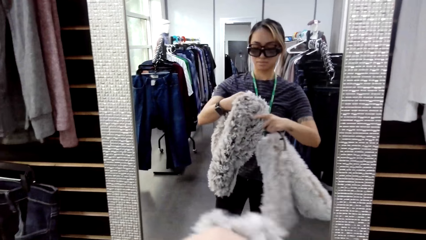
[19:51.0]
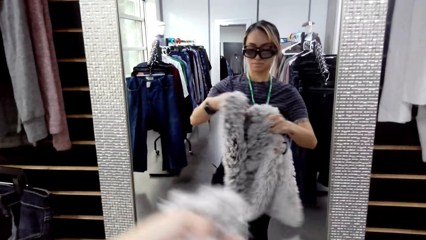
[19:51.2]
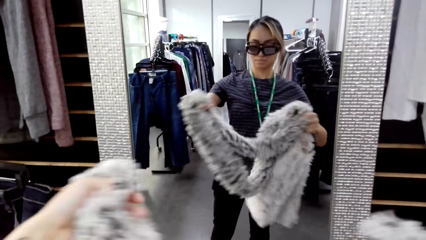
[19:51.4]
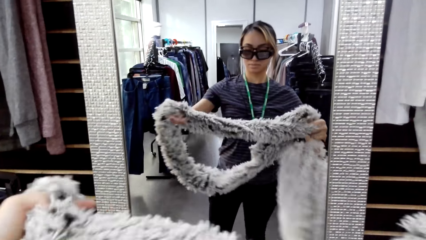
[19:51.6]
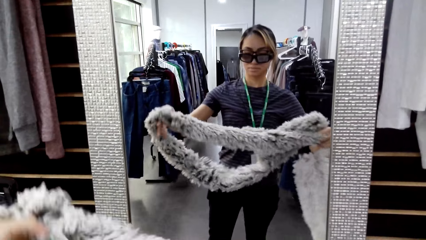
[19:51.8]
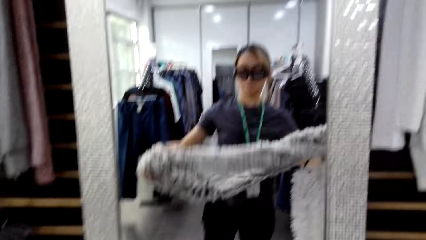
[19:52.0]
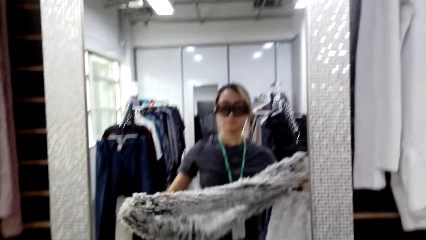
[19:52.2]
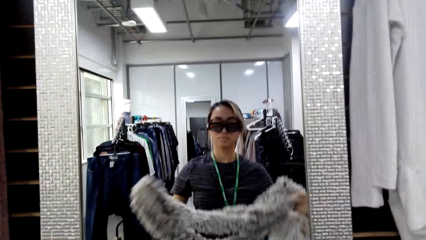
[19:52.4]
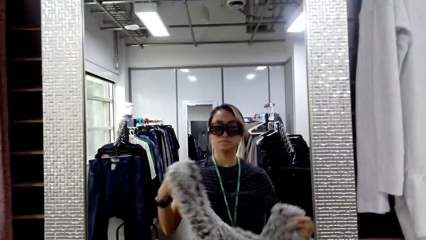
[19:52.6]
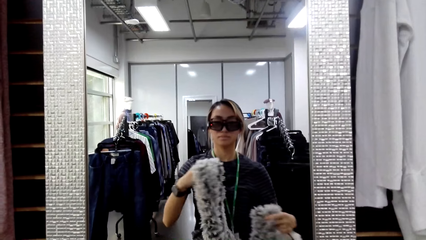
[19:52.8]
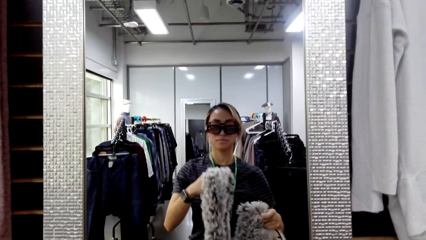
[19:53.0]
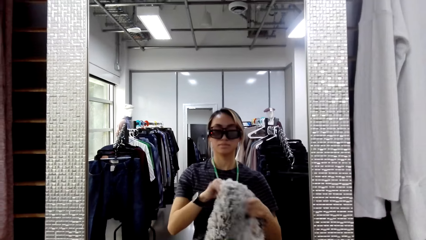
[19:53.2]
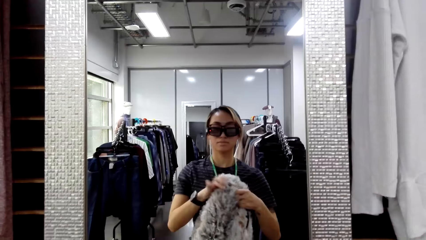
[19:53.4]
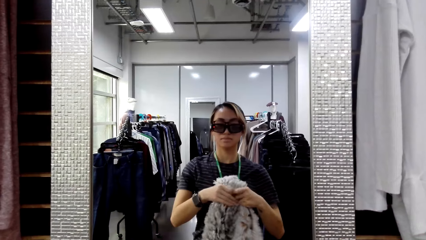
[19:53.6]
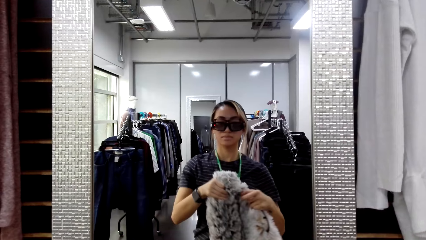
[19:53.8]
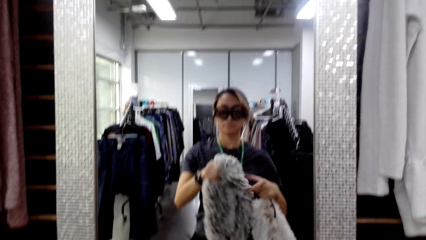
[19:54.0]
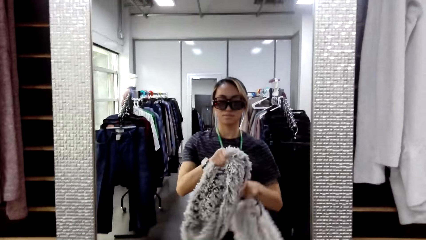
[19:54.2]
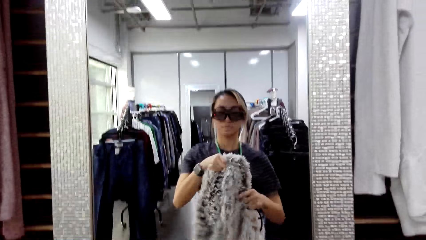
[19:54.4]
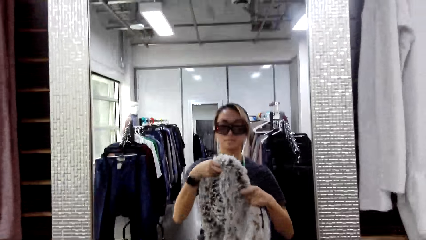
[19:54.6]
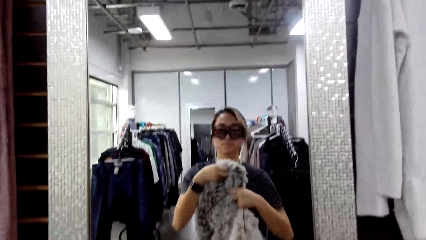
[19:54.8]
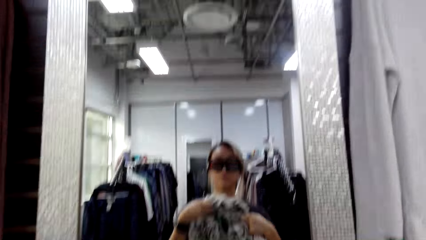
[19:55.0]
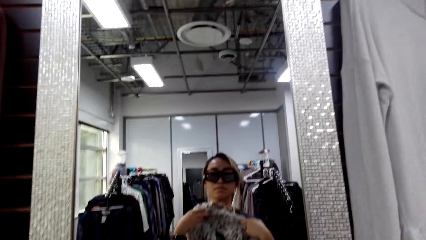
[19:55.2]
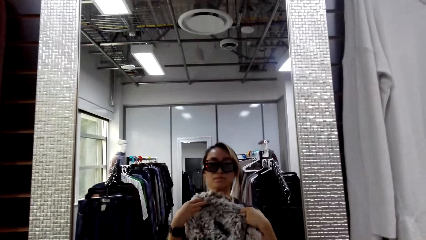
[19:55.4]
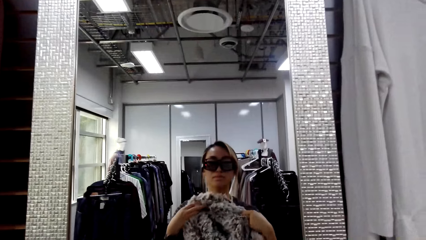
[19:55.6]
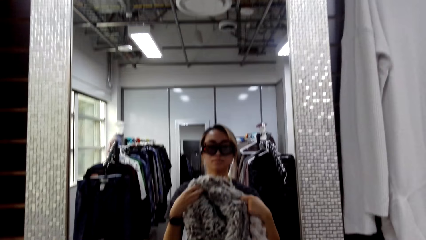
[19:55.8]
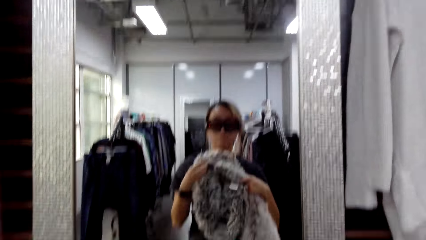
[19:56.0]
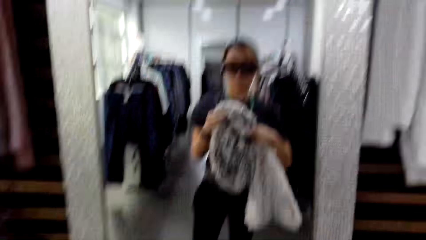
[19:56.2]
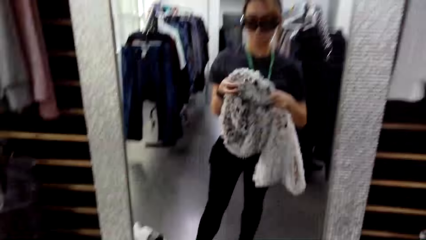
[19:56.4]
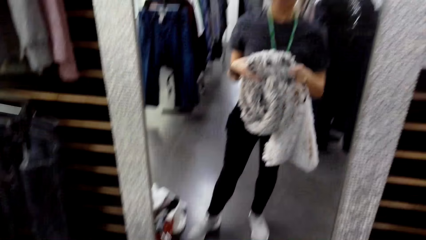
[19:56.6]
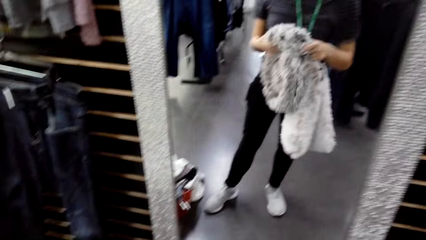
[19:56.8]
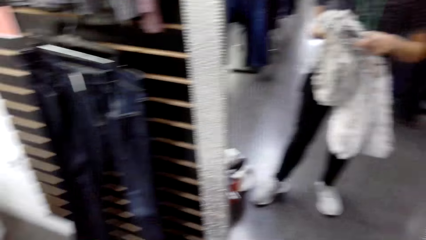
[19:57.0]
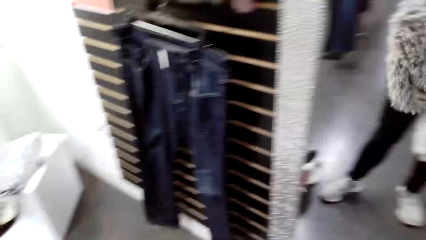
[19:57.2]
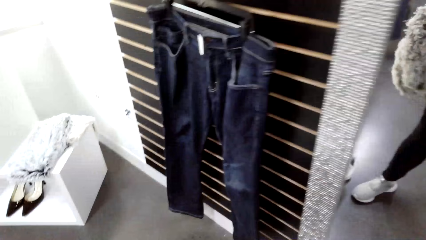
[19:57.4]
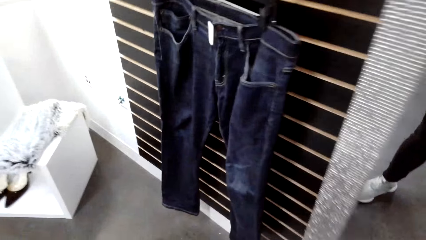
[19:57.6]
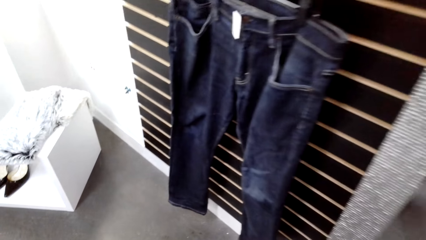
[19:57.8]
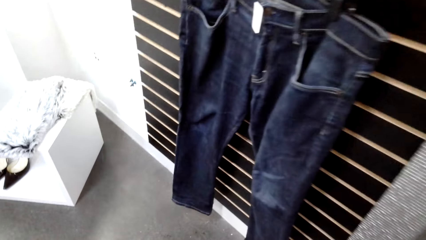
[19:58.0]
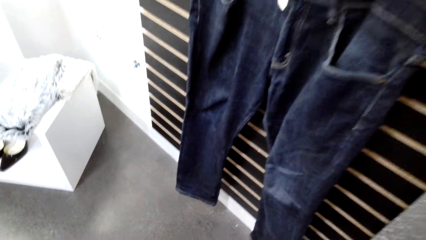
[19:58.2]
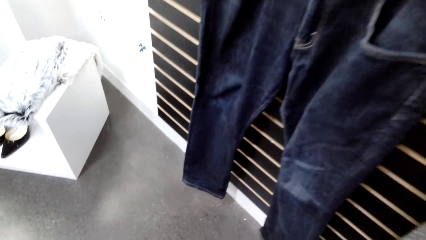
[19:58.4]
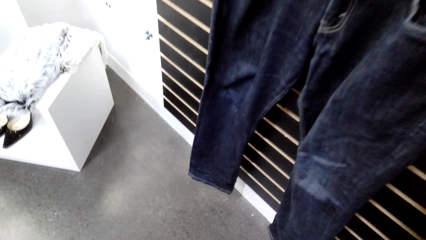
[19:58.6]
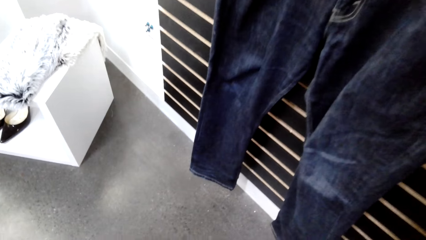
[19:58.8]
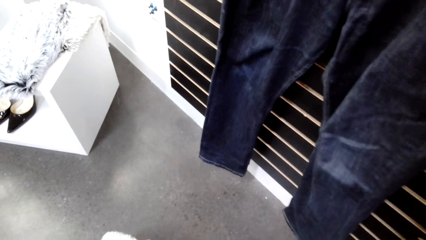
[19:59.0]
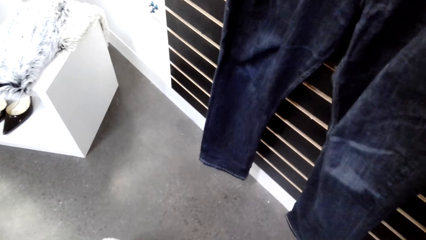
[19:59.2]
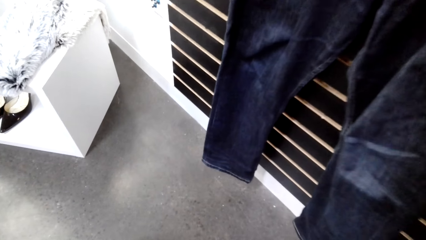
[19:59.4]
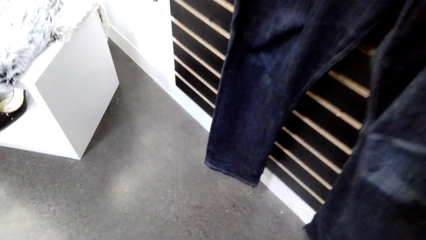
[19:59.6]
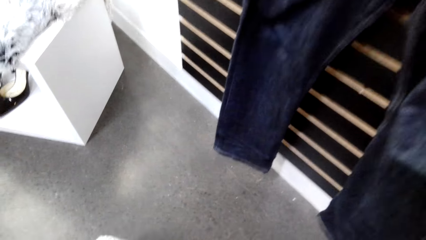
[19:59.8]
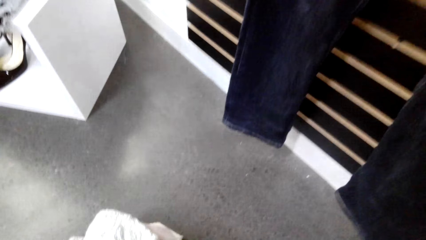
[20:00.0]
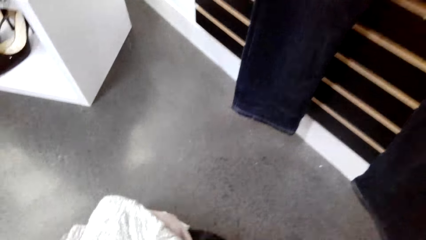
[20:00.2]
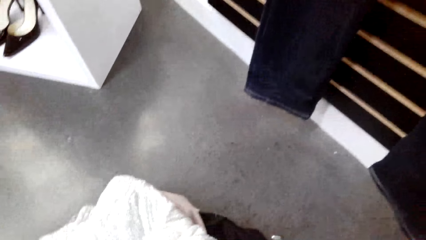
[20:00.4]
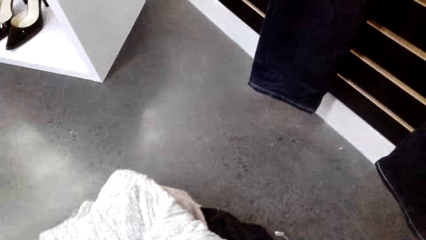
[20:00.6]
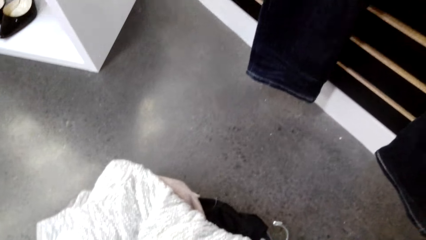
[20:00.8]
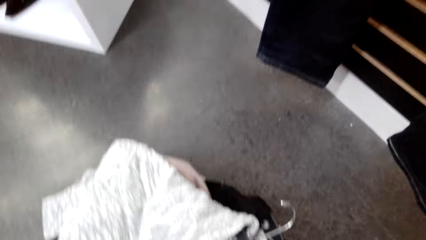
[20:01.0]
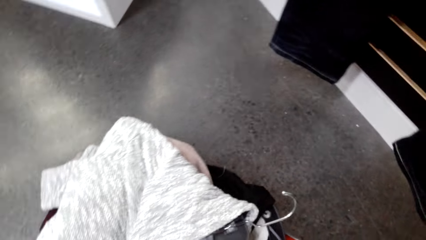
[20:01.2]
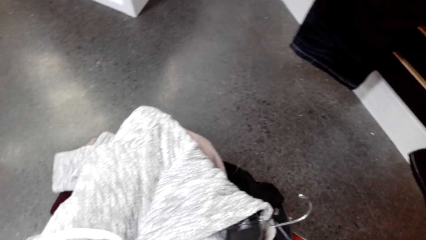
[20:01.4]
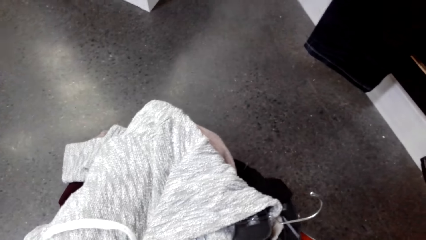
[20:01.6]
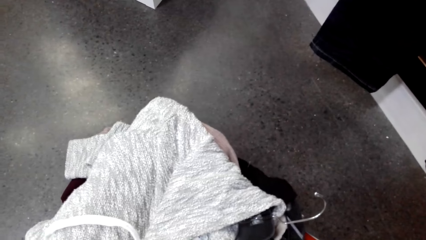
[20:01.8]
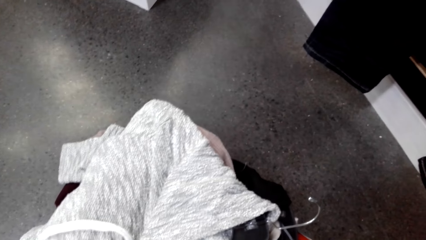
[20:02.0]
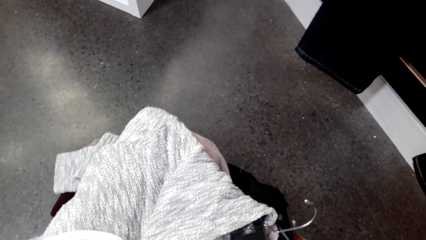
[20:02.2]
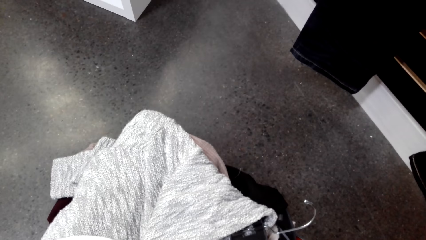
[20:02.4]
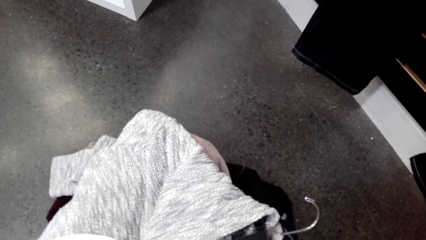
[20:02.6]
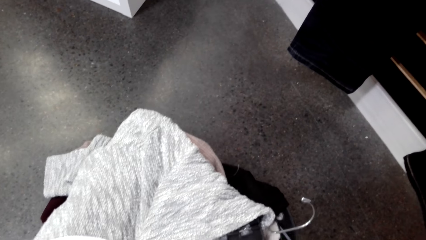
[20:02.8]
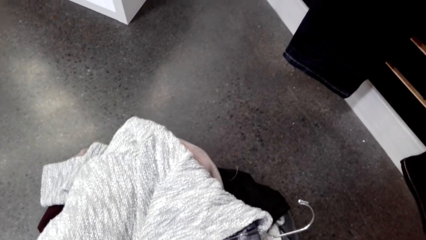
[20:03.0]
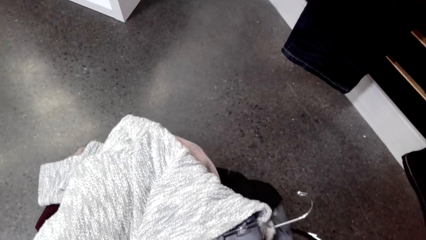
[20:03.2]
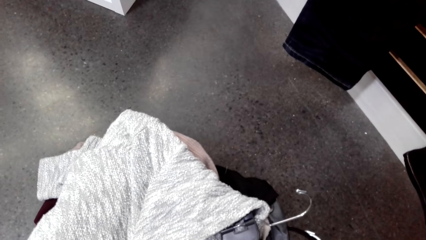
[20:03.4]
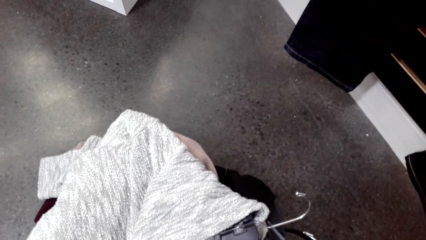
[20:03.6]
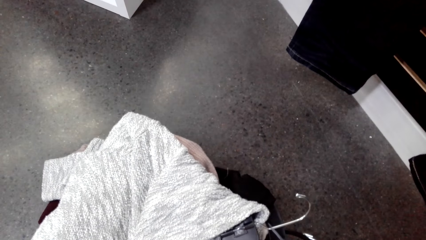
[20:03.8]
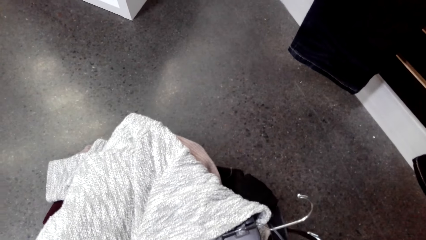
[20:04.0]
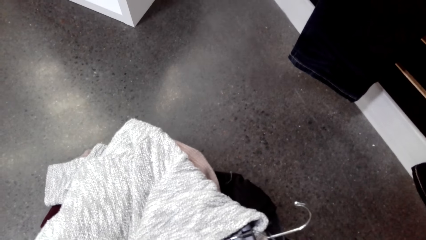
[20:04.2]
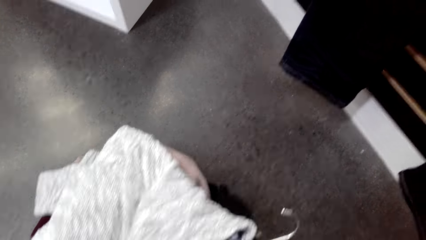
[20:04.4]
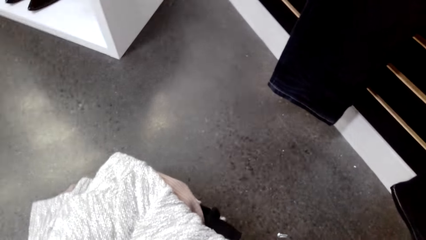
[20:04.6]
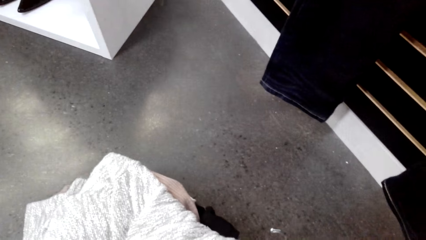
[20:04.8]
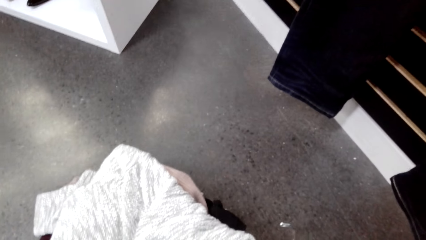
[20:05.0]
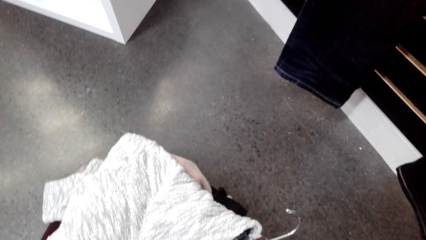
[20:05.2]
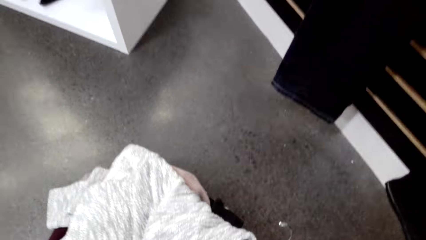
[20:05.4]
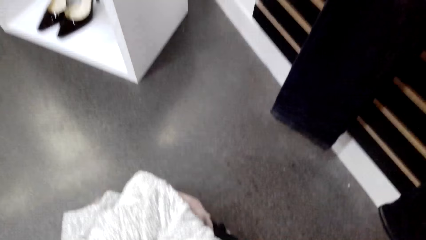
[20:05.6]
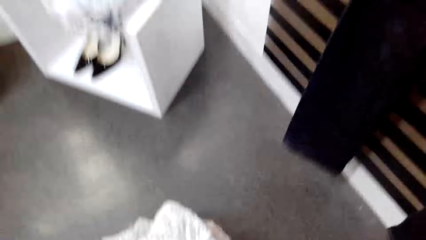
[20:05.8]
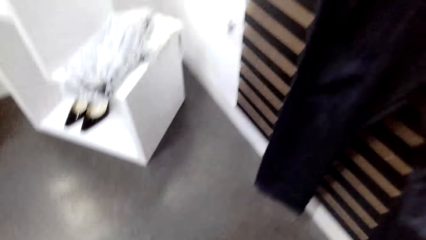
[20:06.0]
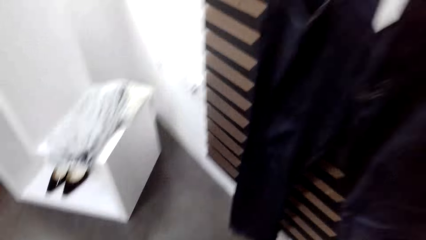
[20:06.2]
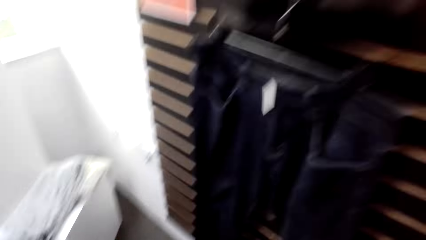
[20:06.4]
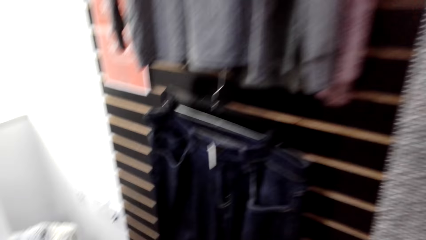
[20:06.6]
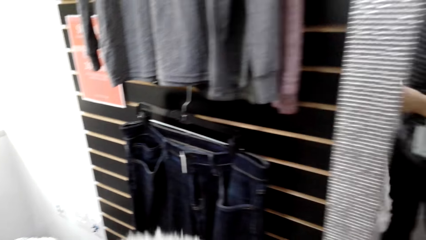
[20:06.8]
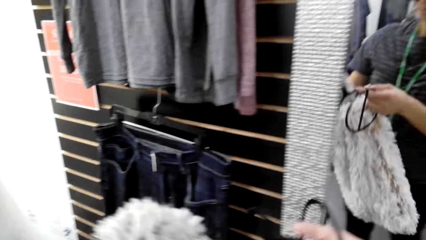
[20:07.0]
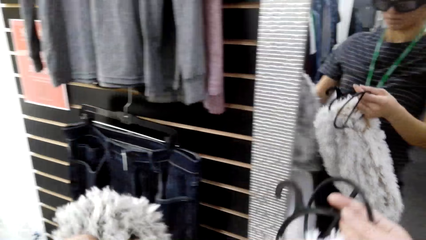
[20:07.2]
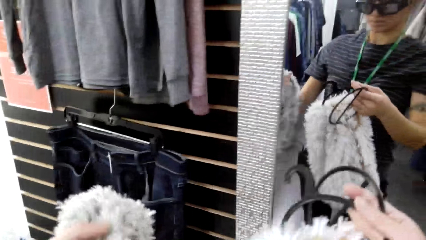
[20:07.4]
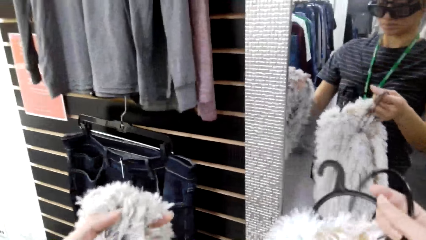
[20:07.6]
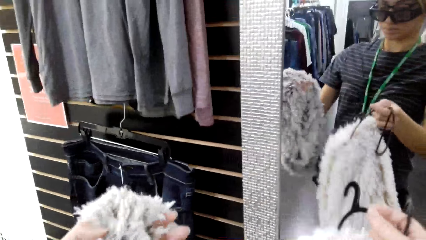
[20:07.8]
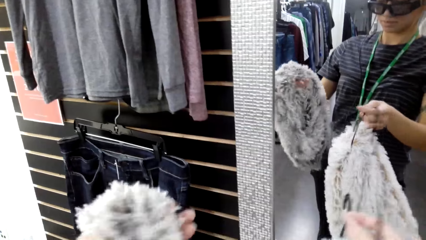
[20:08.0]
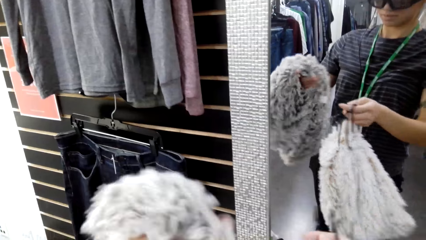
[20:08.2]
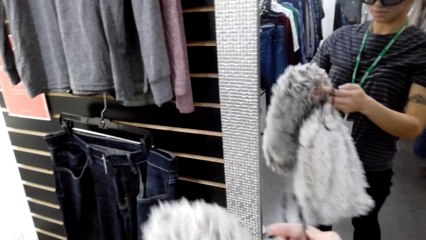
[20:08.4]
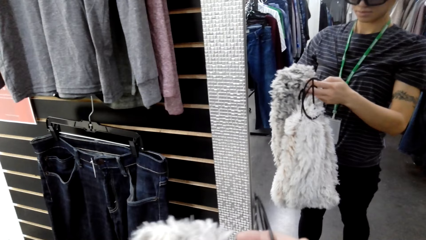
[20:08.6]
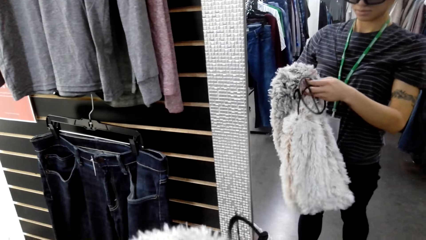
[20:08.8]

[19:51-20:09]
The camera wearer pulls a scarf. They bend to the suitcase.
